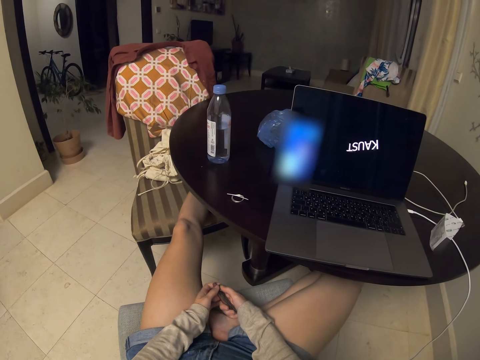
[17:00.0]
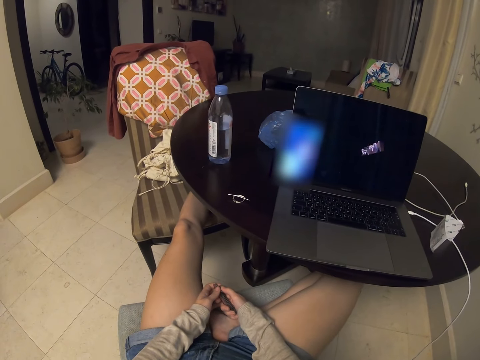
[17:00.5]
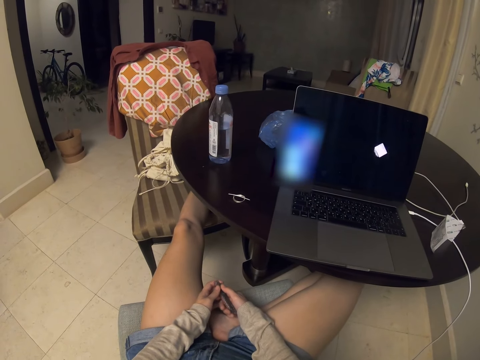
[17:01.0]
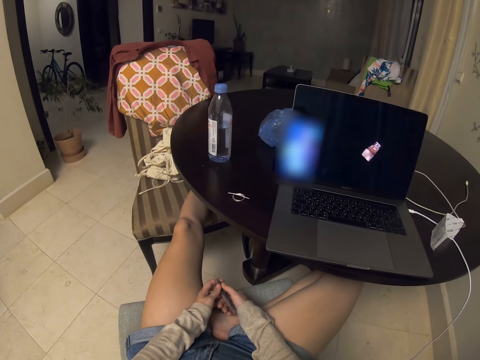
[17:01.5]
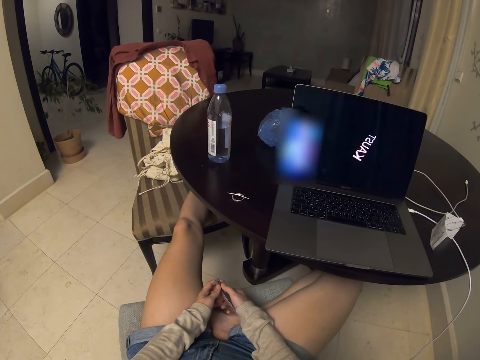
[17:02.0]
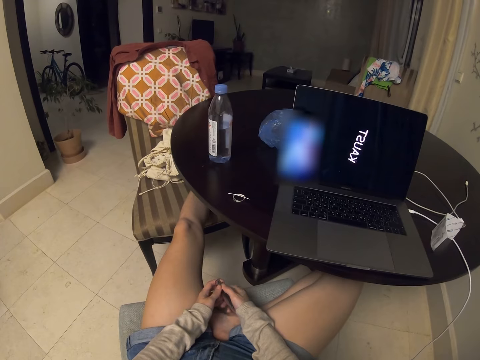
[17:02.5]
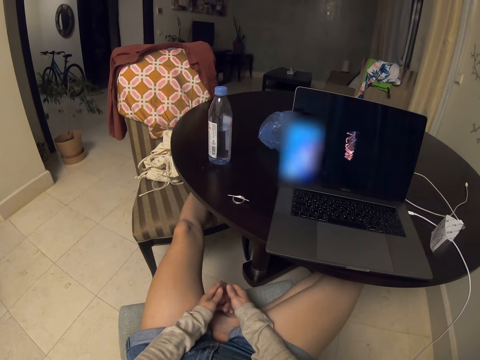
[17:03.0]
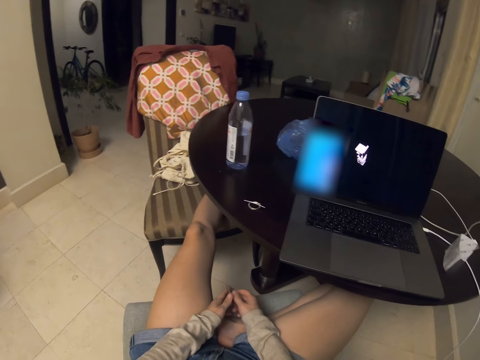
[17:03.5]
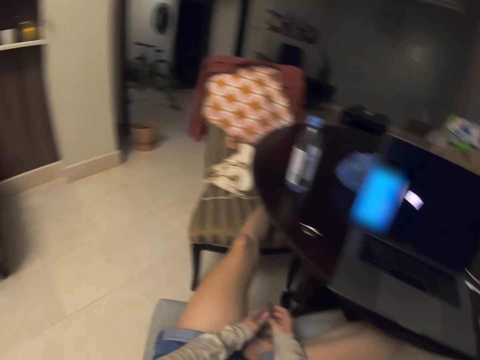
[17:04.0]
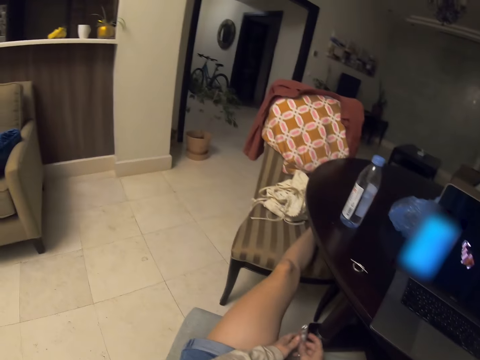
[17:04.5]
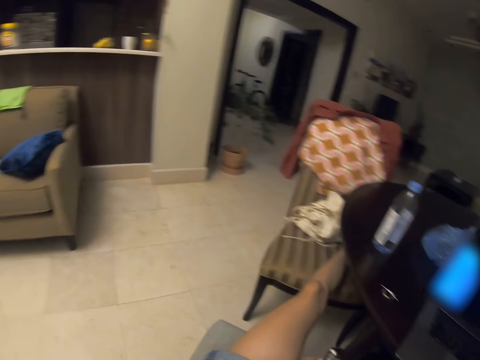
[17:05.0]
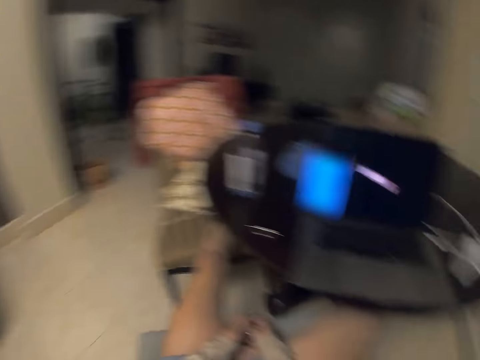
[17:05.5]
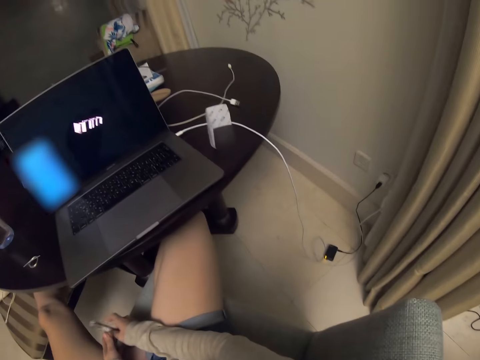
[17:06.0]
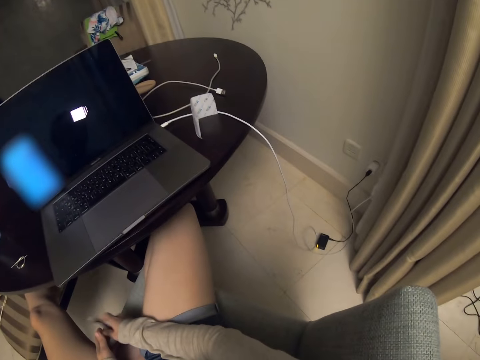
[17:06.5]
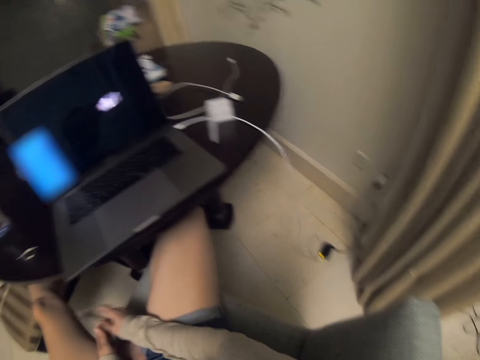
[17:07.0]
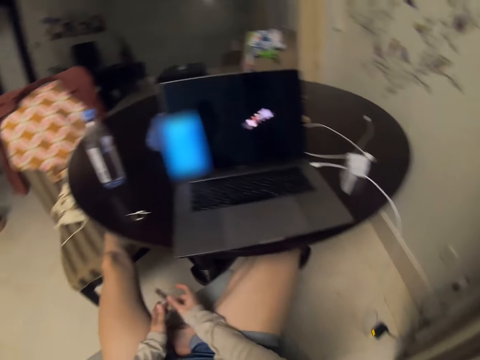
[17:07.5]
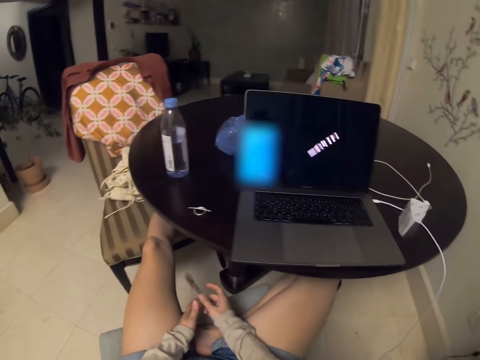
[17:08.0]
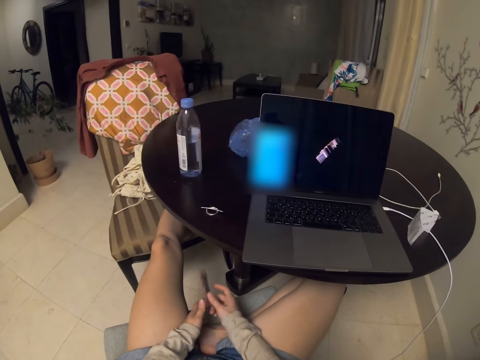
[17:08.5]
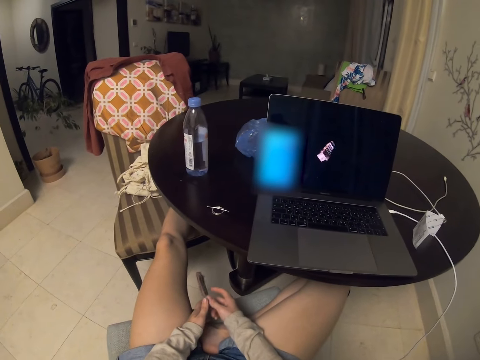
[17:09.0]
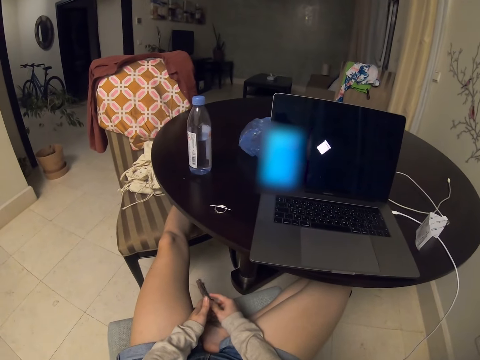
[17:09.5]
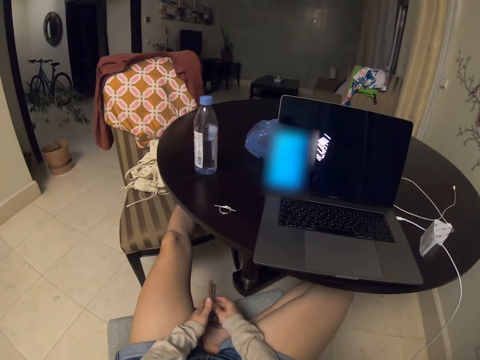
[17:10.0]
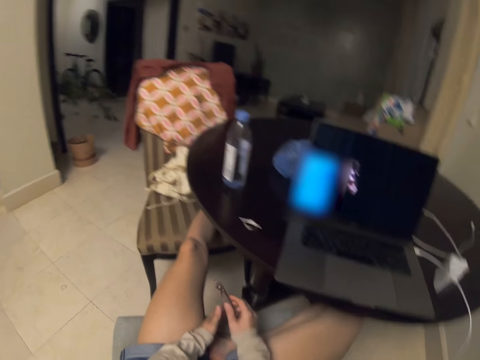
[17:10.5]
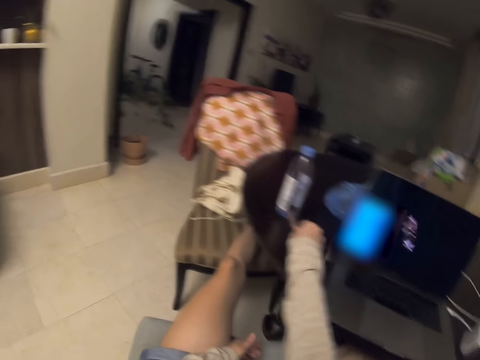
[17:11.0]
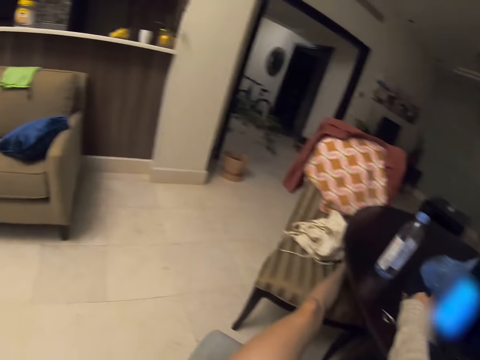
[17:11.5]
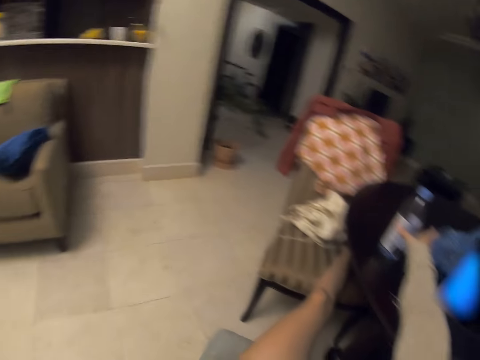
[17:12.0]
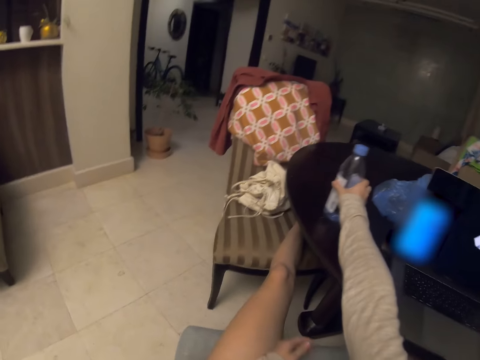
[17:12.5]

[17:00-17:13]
The camera wearer holds the nail cutter. They play with the nail cutter. They drop the nail cutter on the table.

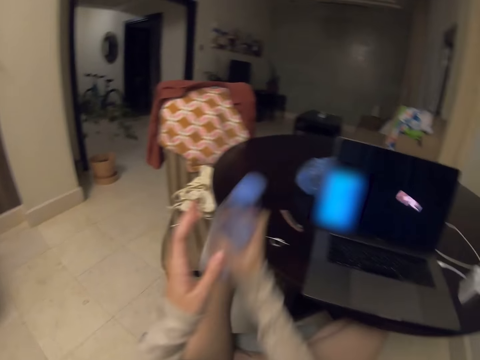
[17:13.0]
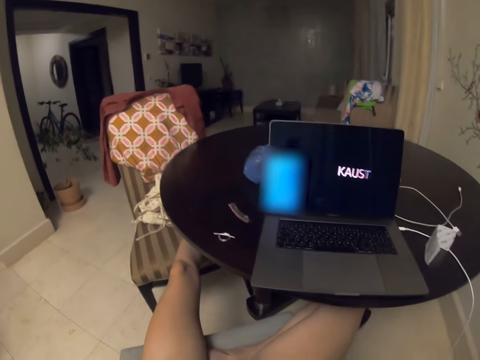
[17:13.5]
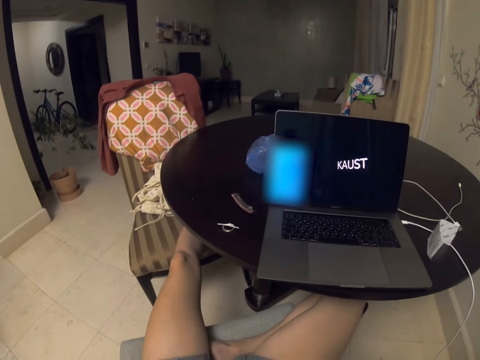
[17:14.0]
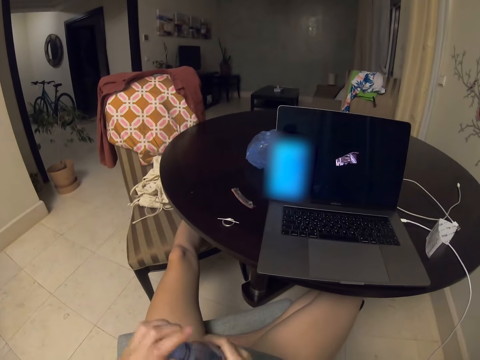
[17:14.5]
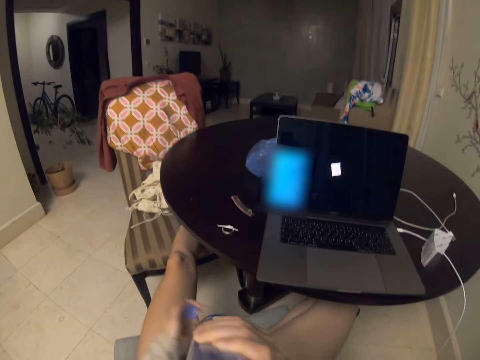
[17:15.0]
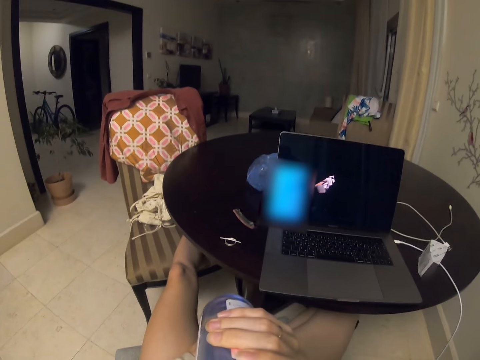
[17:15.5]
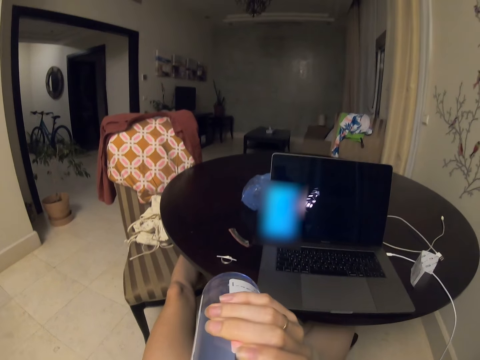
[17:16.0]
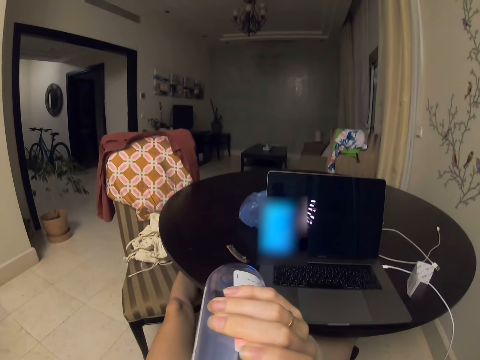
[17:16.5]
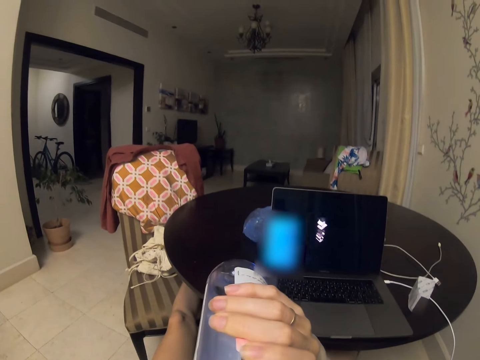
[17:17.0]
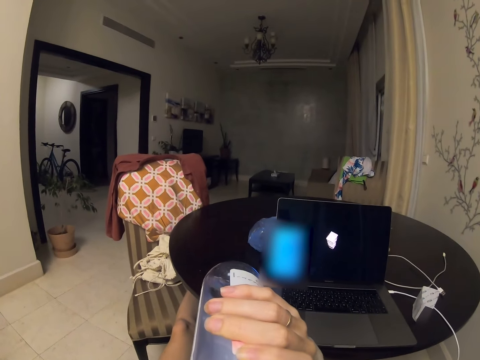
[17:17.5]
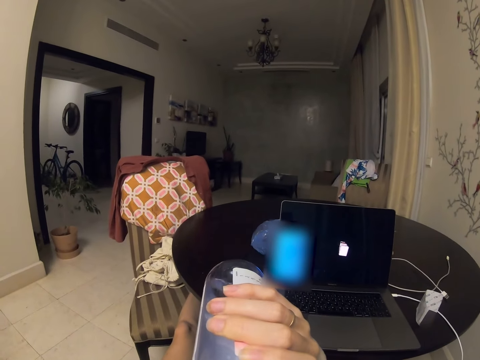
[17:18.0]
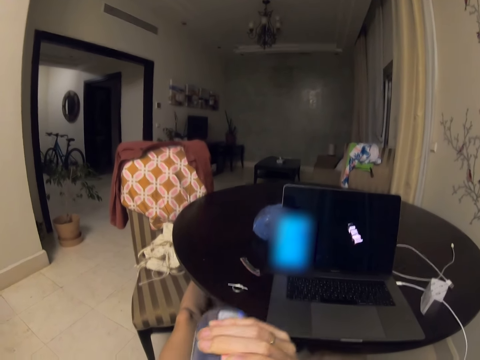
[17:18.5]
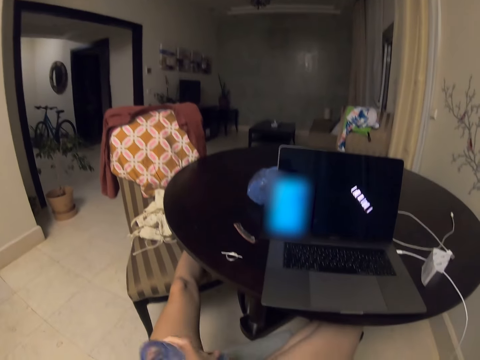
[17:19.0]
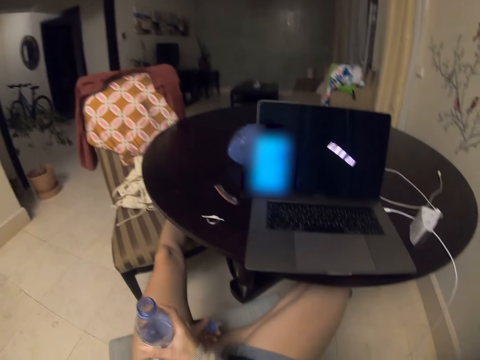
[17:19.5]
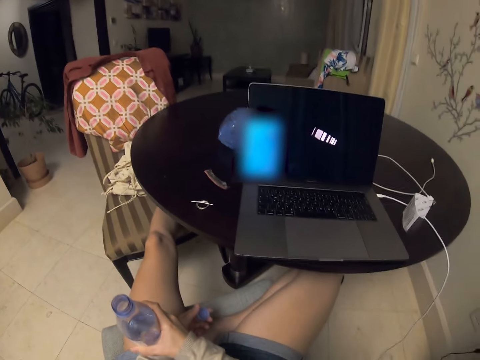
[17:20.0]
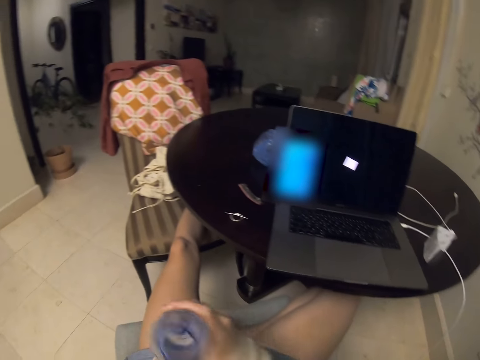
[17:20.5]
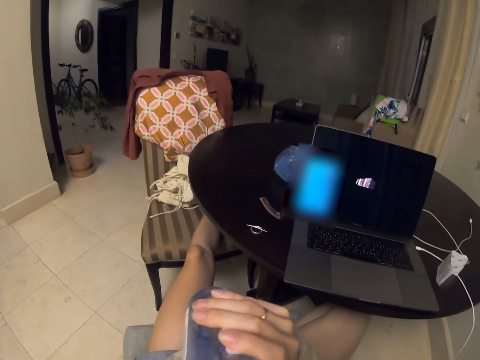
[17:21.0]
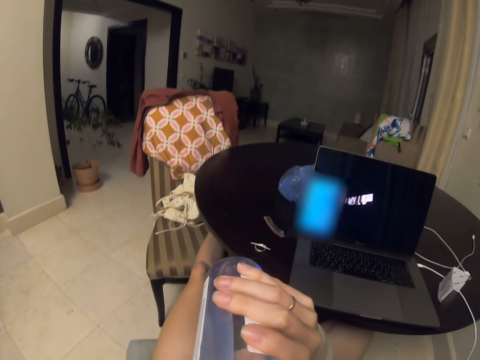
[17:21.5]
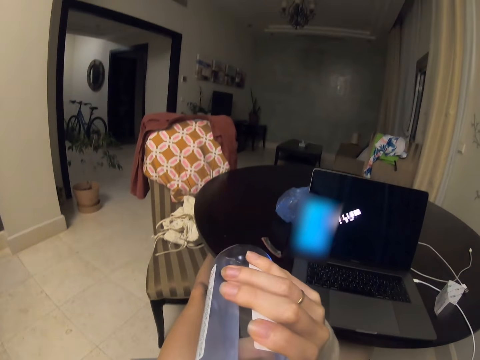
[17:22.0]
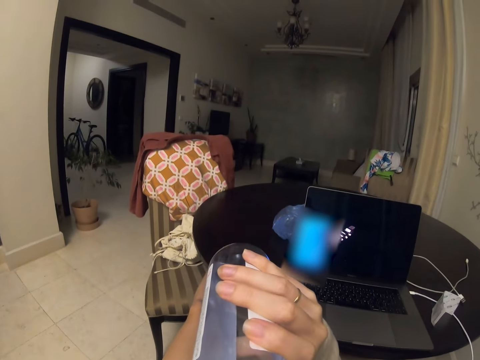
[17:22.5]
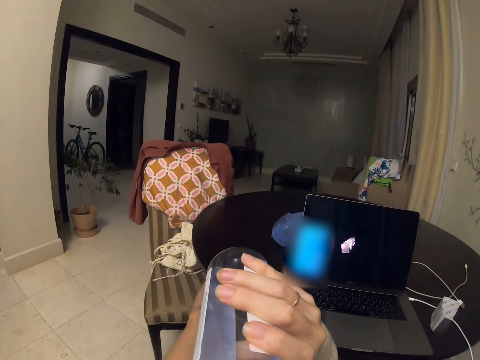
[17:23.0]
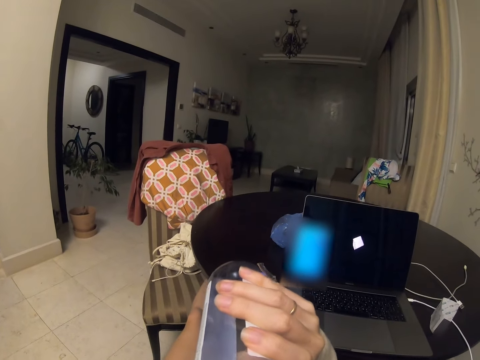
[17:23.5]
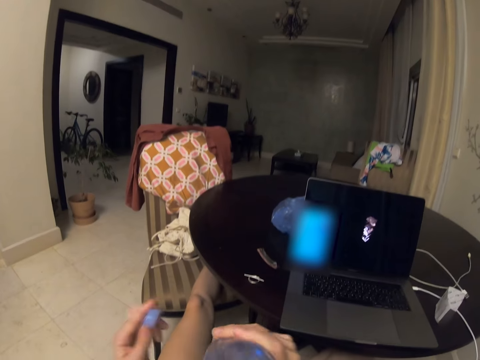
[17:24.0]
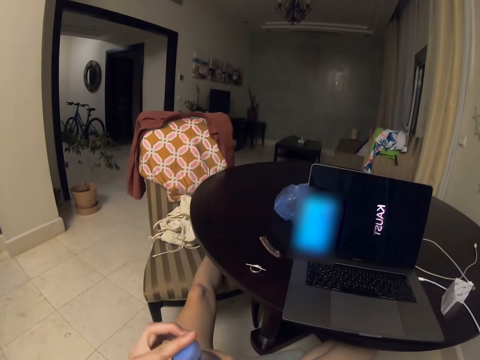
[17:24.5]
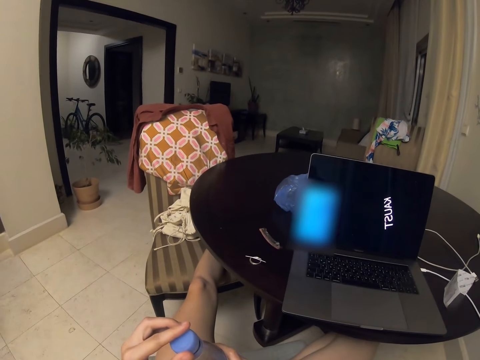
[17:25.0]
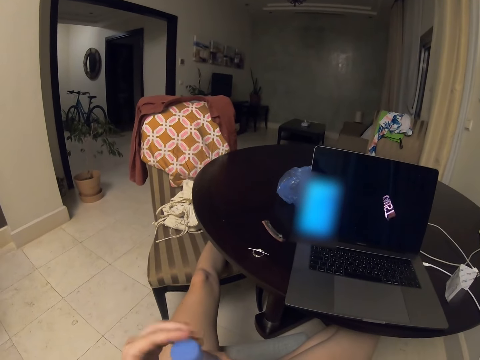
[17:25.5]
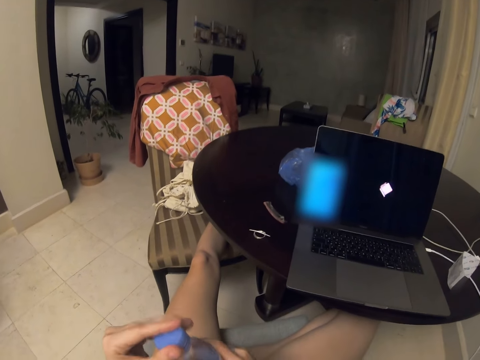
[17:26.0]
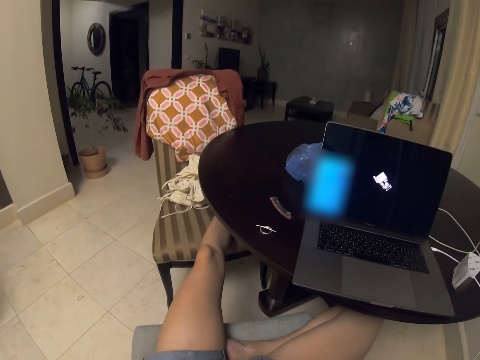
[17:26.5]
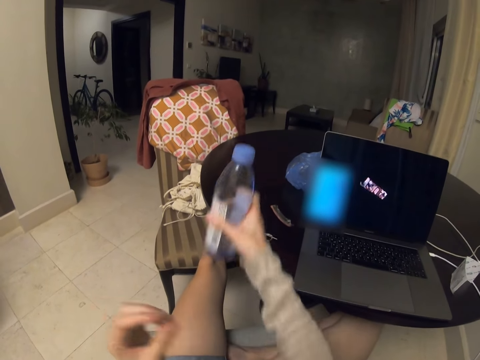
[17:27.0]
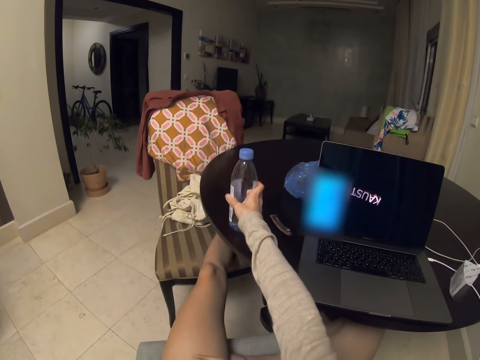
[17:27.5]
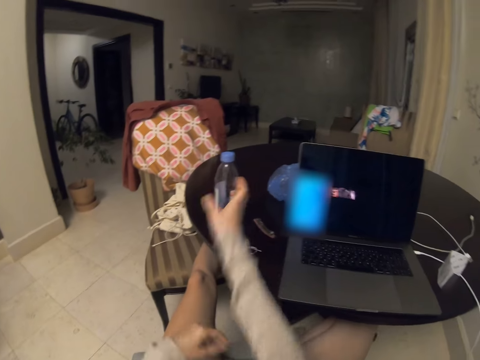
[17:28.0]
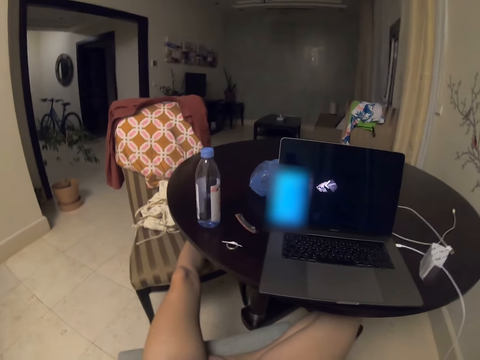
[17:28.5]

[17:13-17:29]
The camera wearer picks up the water bottle. They hold the water bottle. They open the water bottle. They drink the water. They hold the water bottle. They drink the water. They close the water bottle. They put the water bottle on the table.
